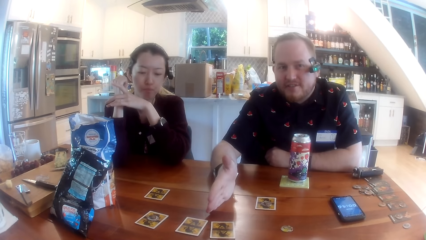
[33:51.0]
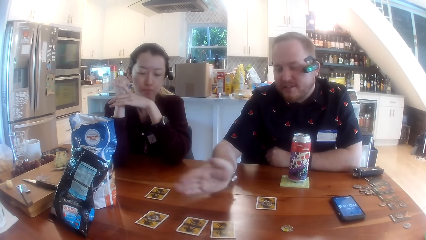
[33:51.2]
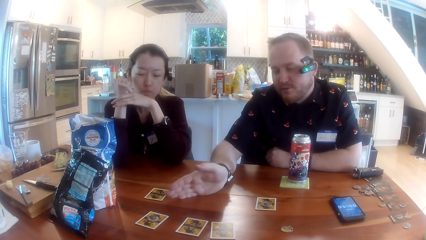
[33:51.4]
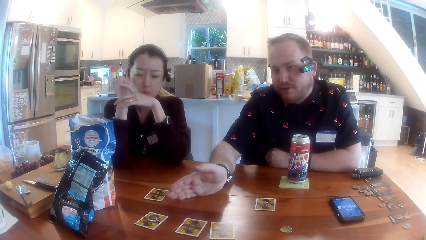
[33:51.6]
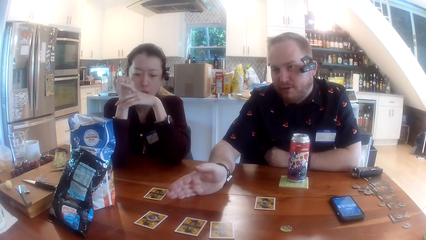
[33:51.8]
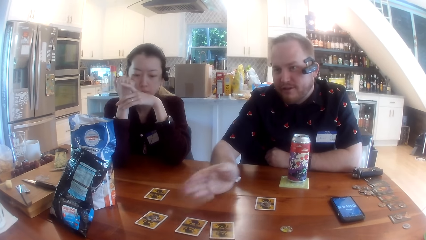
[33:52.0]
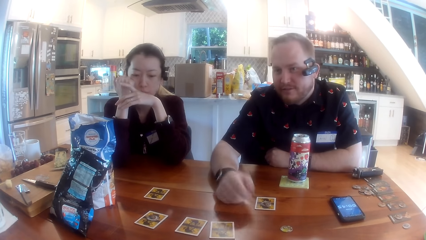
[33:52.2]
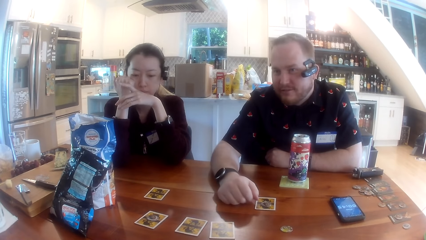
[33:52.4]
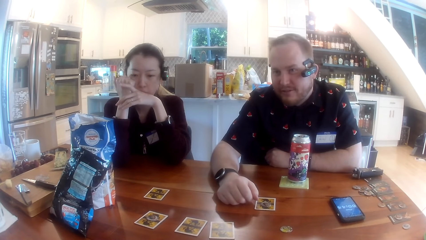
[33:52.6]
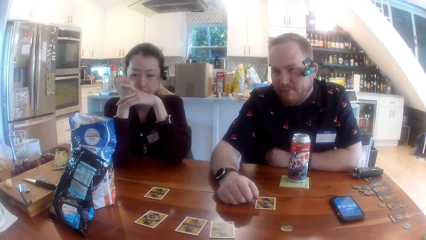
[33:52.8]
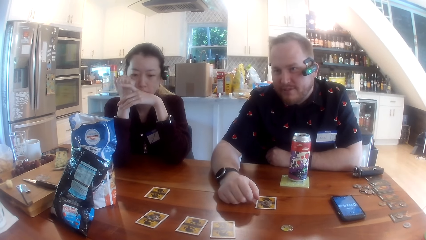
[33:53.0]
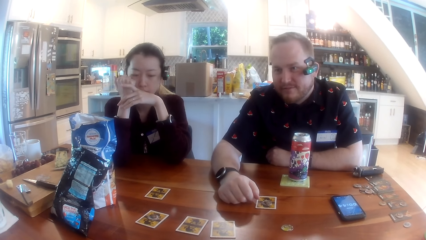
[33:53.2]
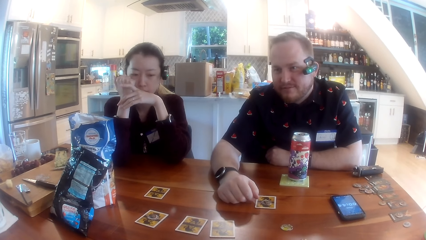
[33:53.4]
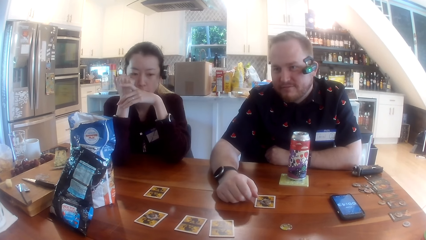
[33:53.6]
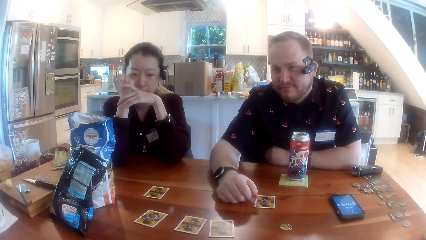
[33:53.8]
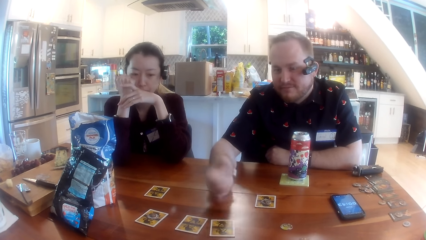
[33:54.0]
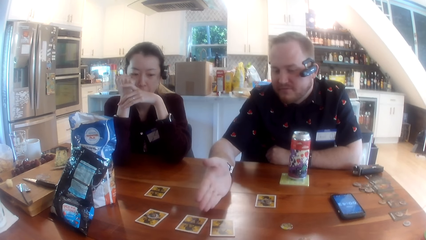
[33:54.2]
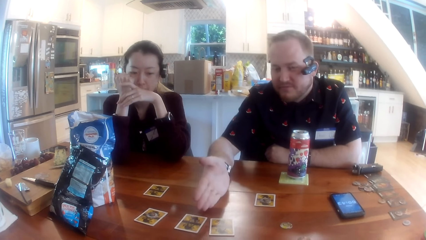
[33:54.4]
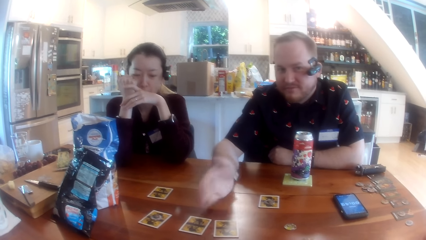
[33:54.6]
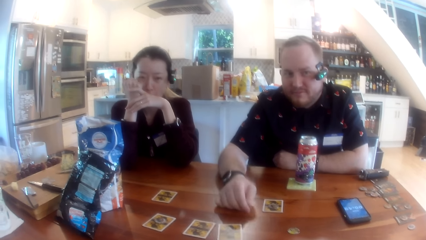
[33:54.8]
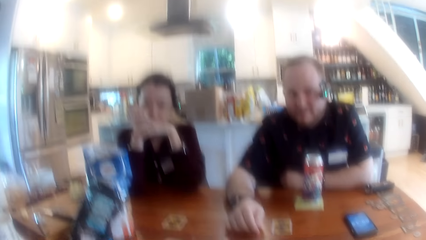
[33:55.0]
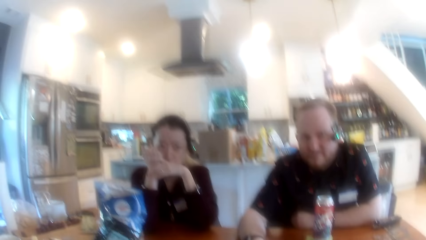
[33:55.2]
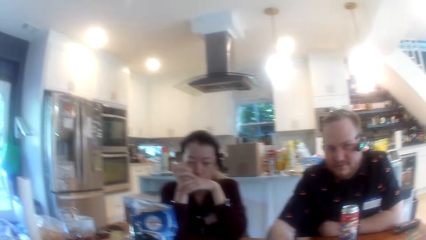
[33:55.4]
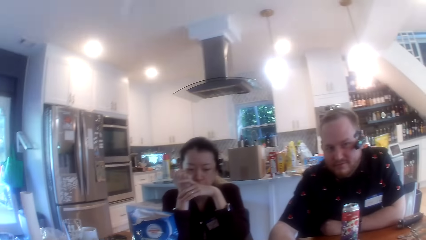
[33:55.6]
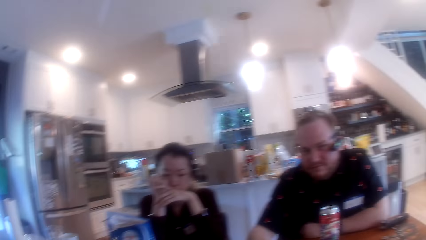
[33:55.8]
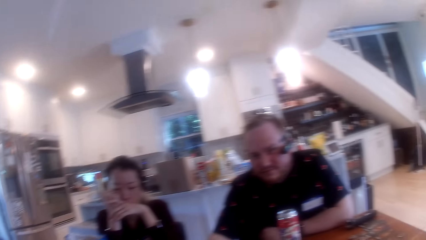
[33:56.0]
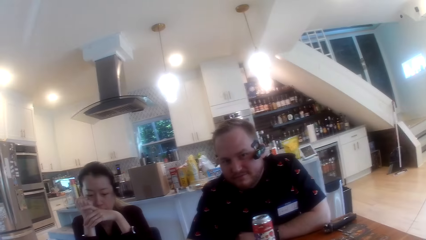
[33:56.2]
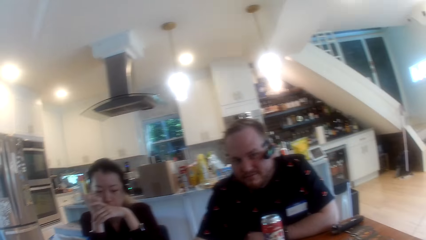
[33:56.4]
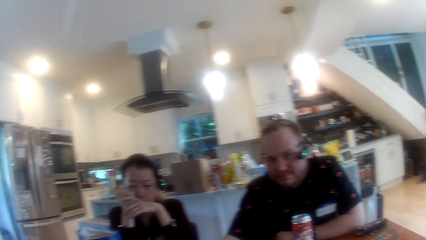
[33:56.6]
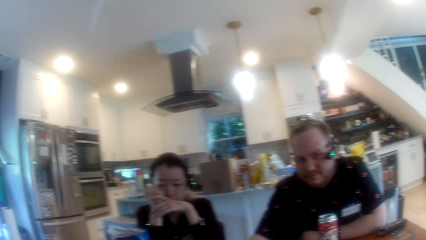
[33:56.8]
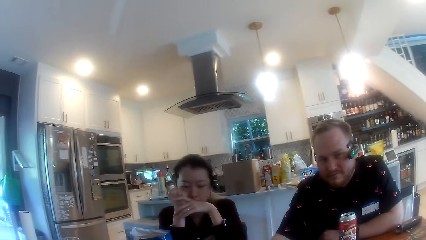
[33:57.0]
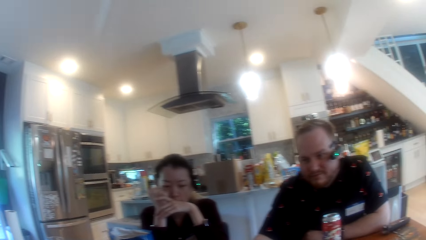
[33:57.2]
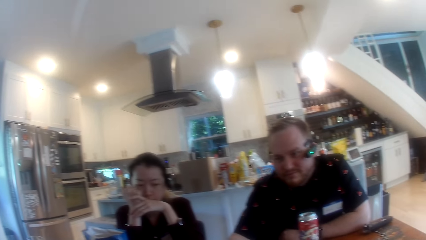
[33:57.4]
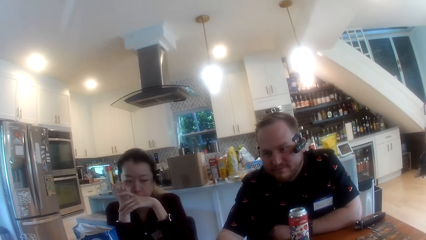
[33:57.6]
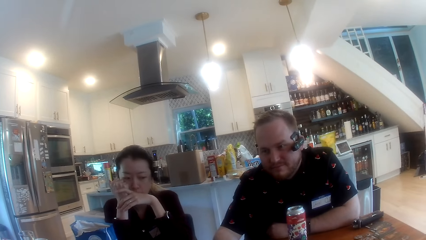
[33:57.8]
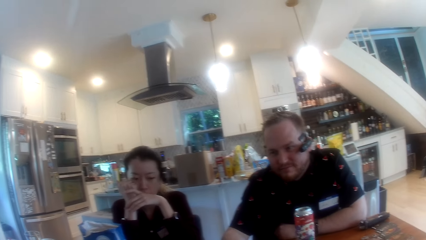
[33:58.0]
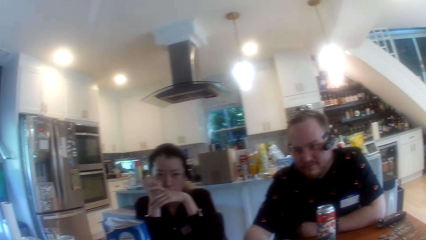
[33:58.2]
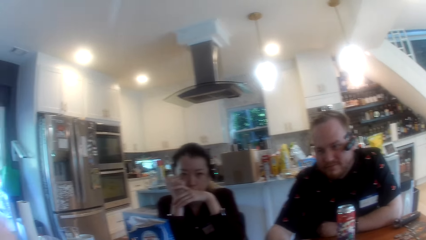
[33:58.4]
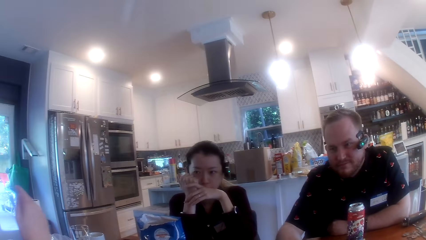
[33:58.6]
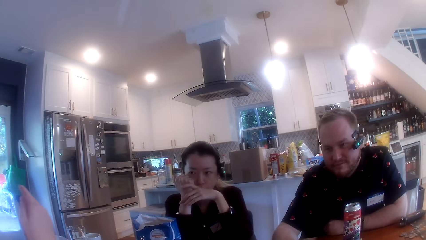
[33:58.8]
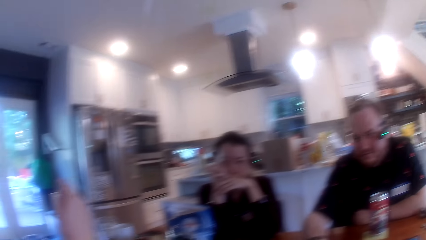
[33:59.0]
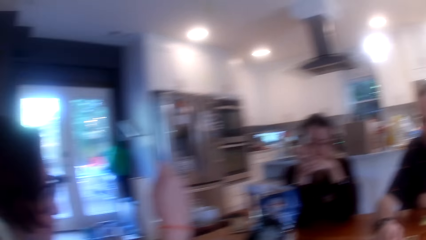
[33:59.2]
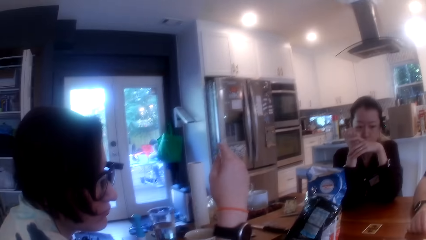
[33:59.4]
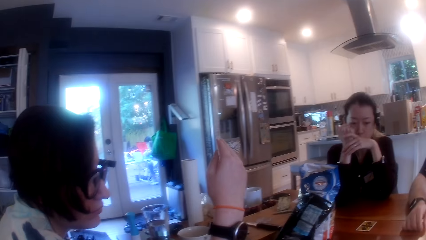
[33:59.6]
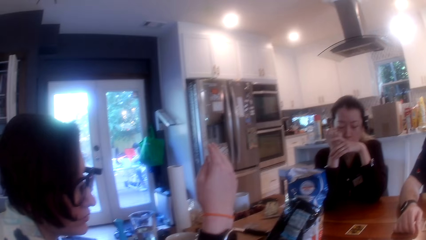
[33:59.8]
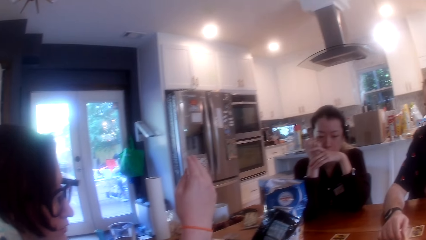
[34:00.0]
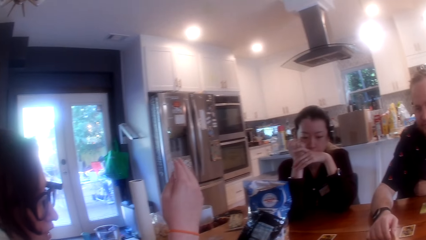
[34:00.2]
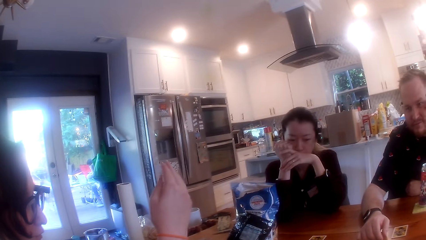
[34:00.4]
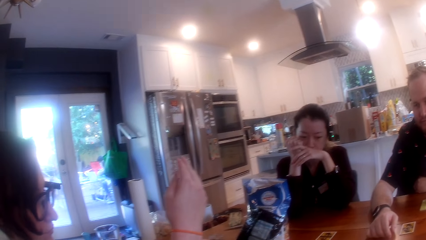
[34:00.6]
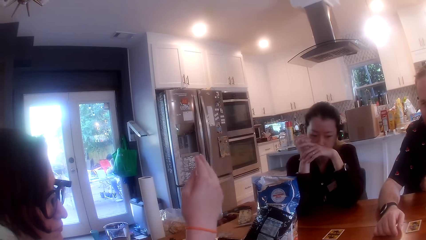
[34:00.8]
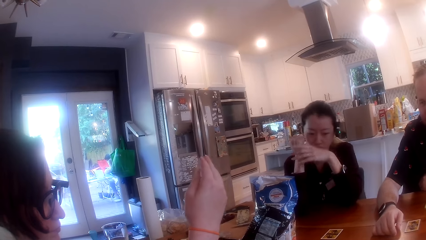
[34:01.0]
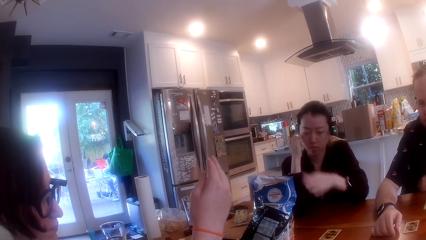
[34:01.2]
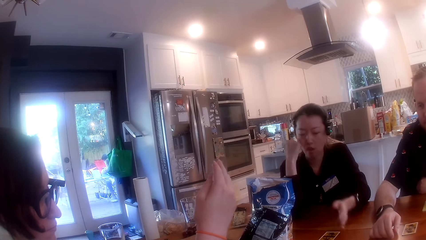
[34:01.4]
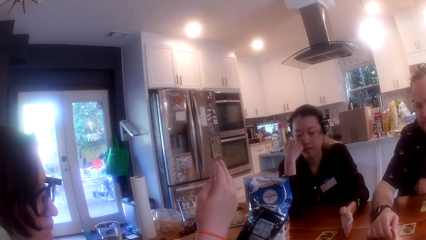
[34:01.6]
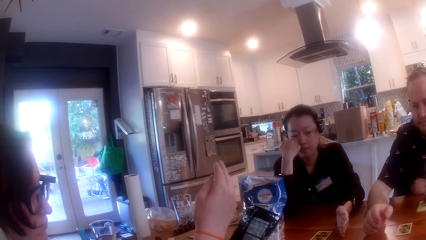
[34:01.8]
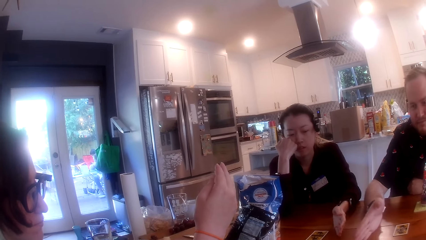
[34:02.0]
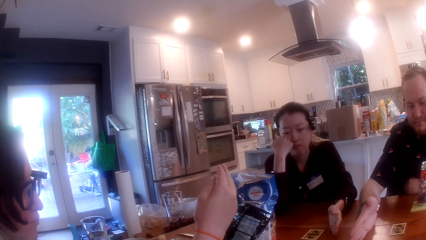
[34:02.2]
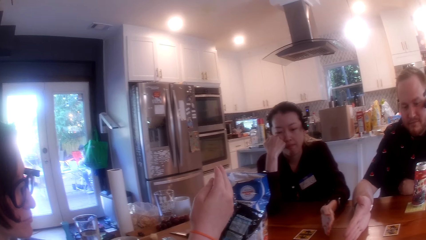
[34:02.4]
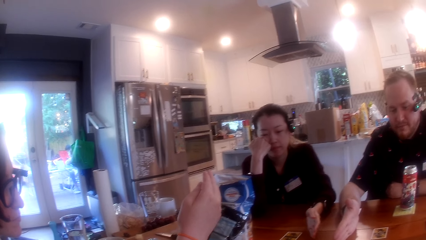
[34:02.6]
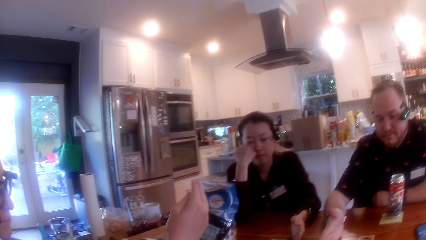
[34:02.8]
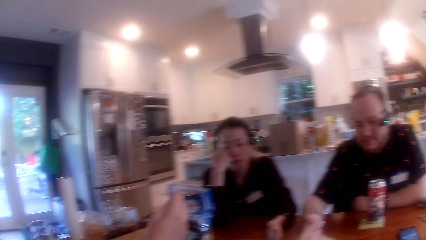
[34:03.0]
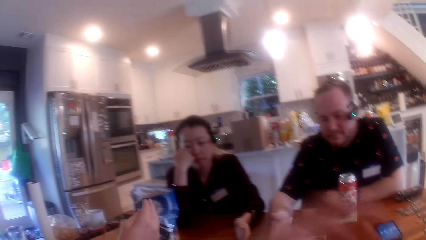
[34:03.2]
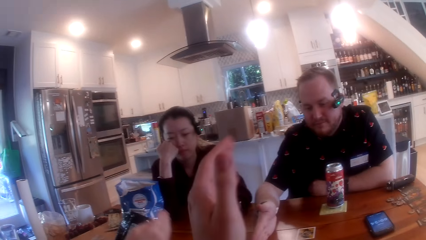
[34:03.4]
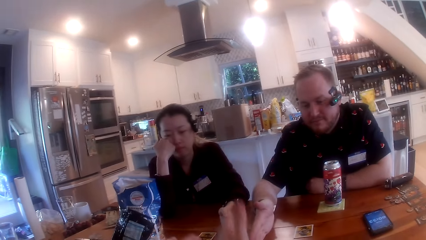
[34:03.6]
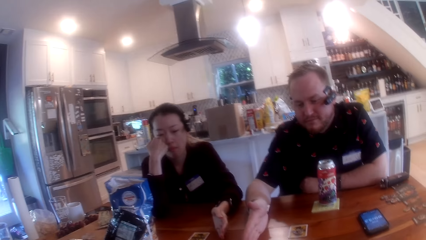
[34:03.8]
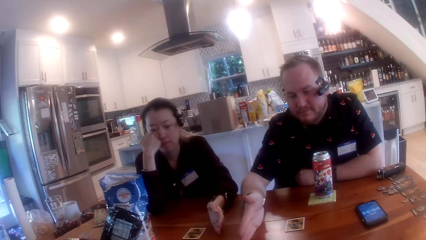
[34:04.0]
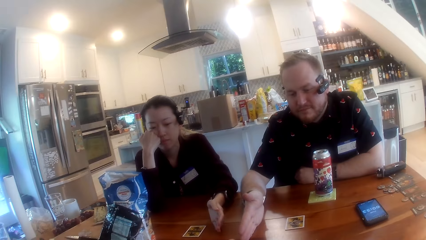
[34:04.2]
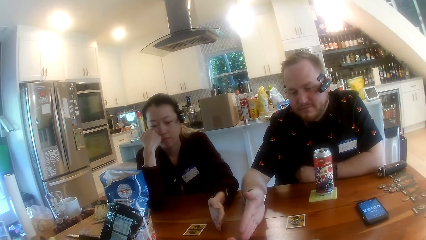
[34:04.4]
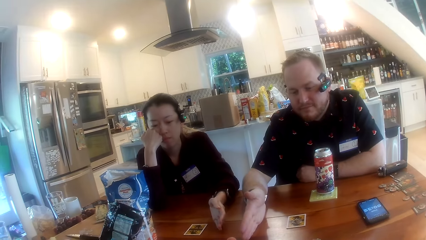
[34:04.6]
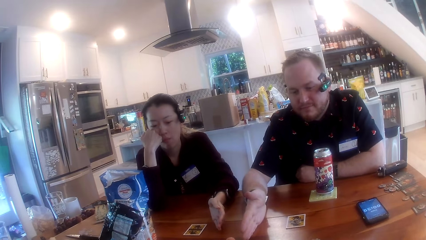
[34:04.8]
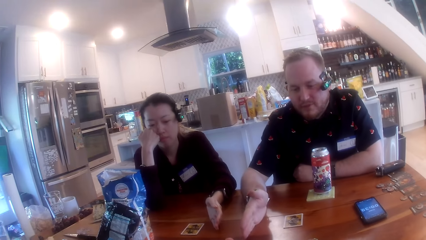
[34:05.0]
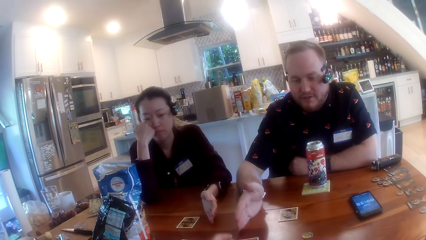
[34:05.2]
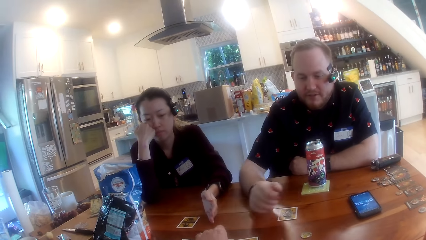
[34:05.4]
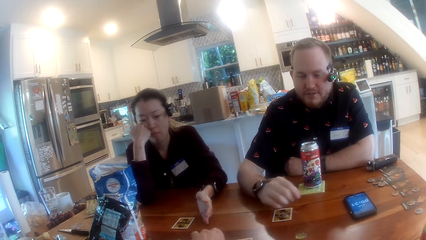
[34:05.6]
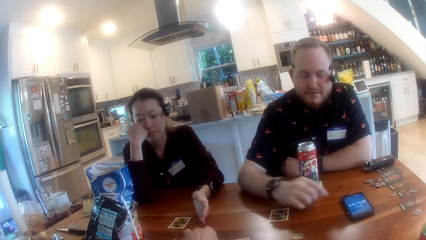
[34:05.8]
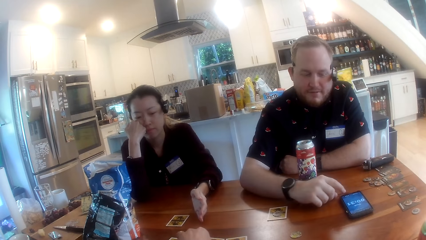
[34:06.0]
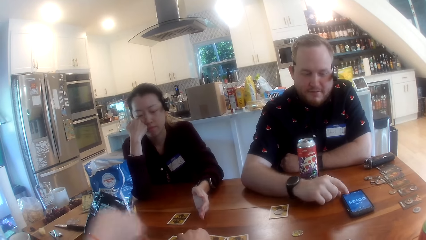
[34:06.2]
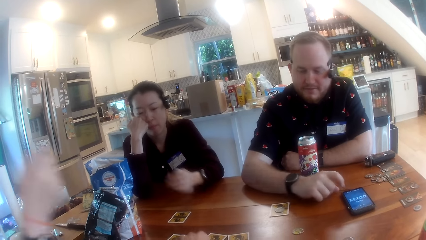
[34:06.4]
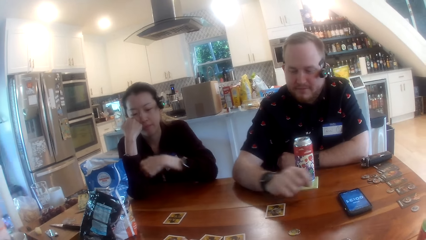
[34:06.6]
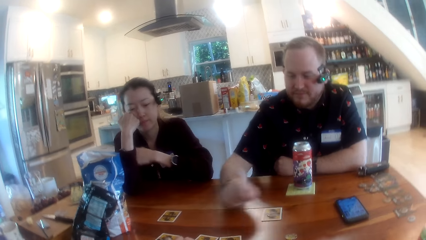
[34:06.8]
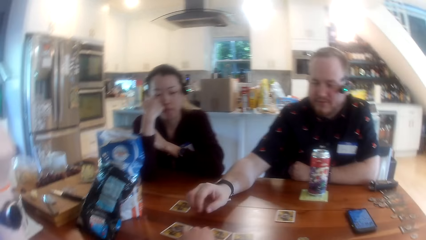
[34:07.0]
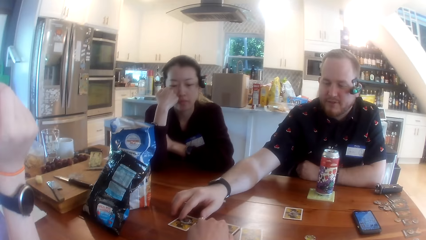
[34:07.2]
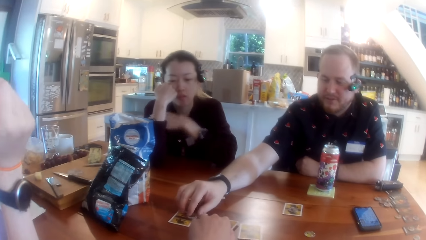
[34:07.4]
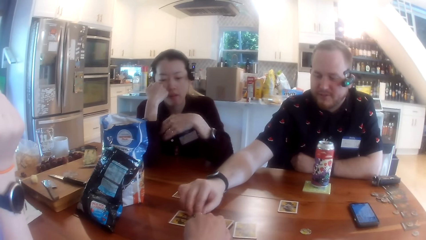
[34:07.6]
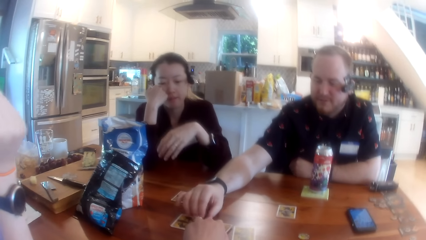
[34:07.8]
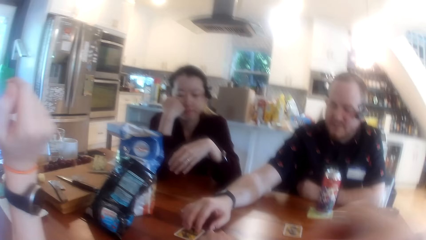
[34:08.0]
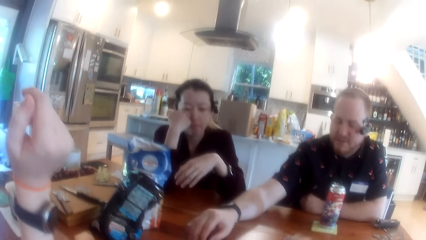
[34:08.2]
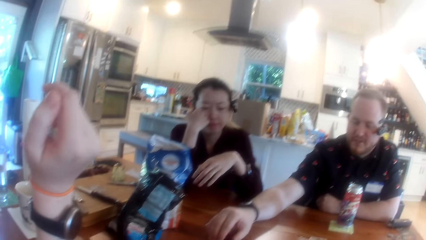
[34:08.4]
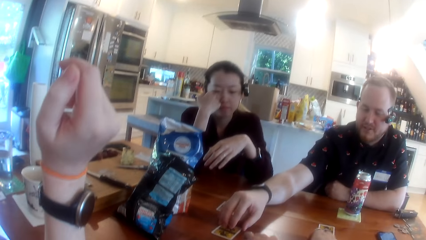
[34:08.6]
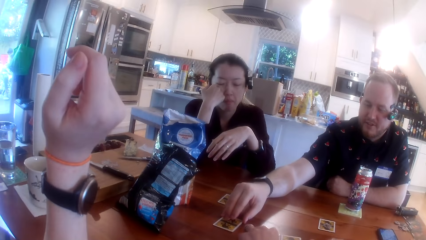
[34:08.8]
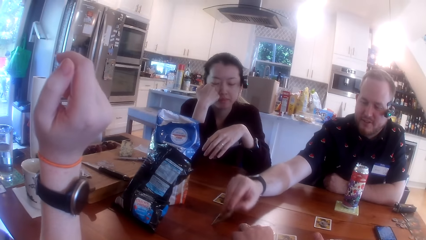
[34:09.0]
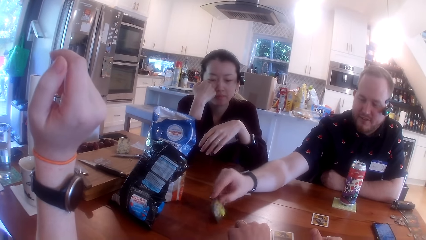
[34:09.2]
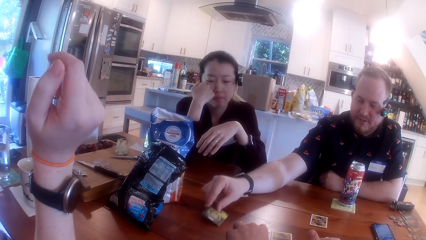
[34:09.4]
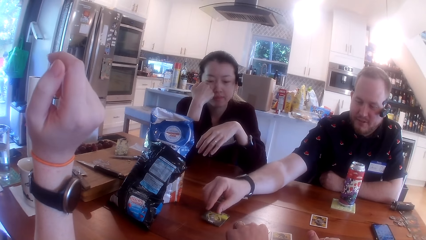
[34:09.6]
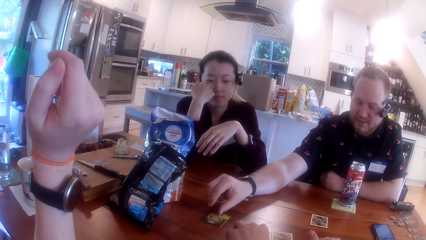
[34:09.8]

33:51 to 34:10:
A woman moves her hand back to her chin. Another woman raises her hand up and lowers her hand down towards the table. The first woman and a man rest their hands on the table pointing at the card in the center of the table with their fingers. The camera wearer places his right hand on the table. The other woman places her right hand on the table. The man places his right hand on the table. The first woman places her left hand on the table. The man moves his hand away from the cards on the table. The other woman raises her hand from the table. The camera wearer picks up a game chip on a card on the table with his left hand. The man turns over the card on the table with his right hand and holds a card on the table with his hand.
